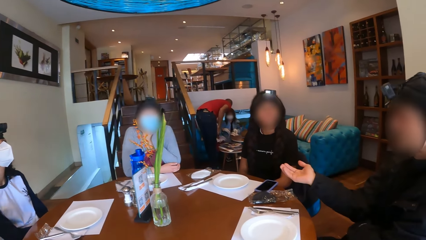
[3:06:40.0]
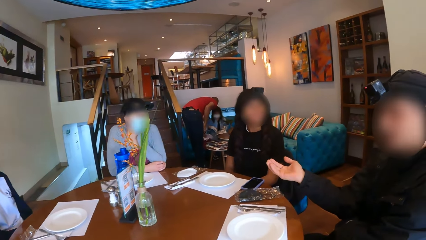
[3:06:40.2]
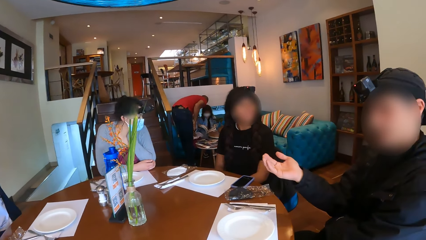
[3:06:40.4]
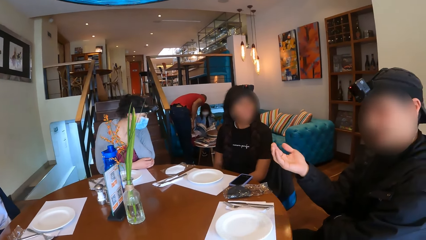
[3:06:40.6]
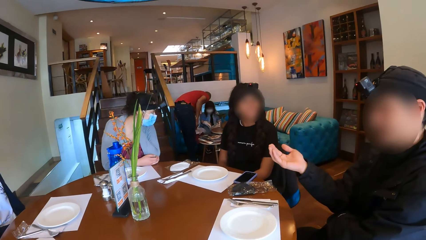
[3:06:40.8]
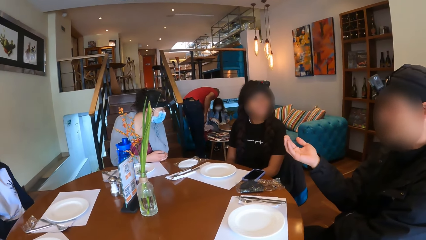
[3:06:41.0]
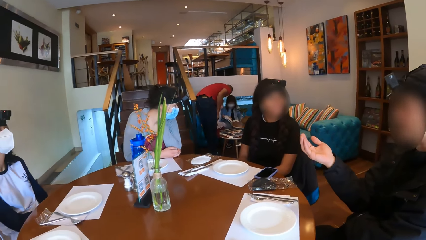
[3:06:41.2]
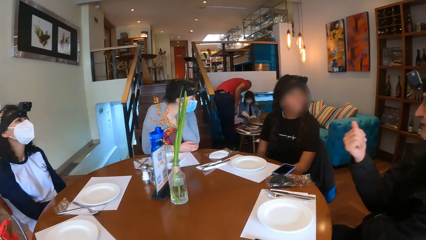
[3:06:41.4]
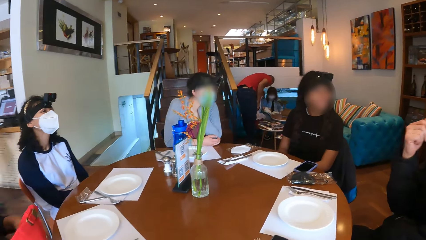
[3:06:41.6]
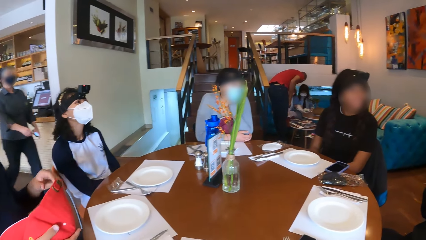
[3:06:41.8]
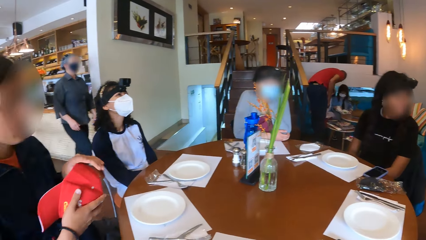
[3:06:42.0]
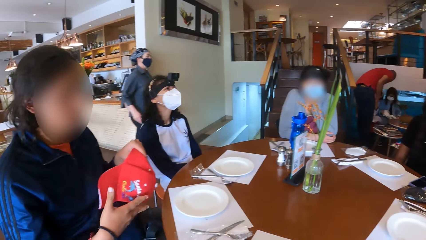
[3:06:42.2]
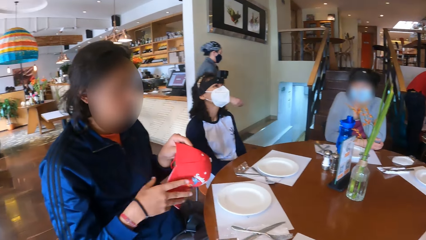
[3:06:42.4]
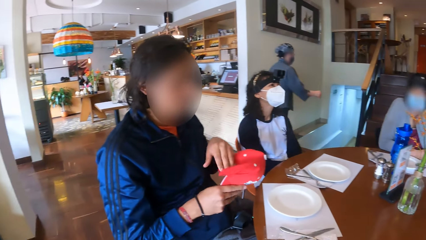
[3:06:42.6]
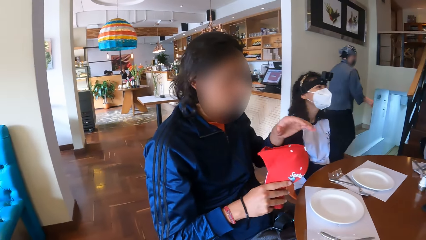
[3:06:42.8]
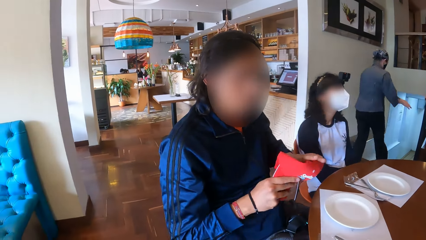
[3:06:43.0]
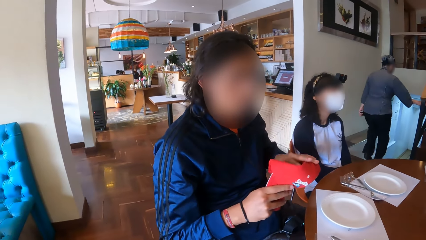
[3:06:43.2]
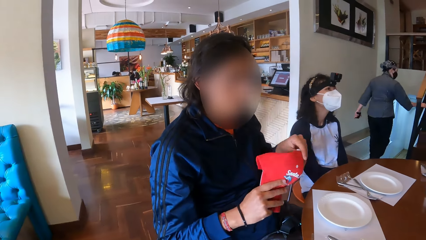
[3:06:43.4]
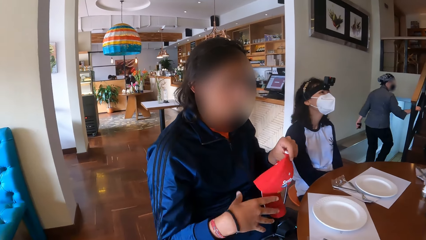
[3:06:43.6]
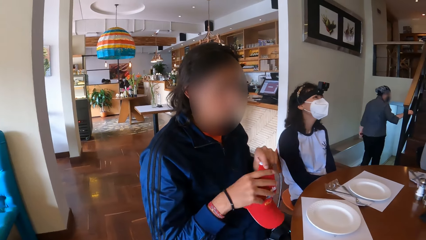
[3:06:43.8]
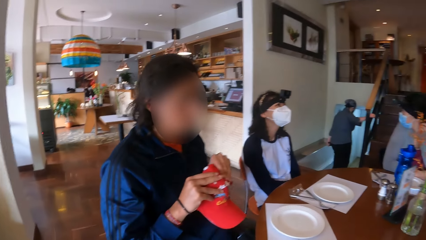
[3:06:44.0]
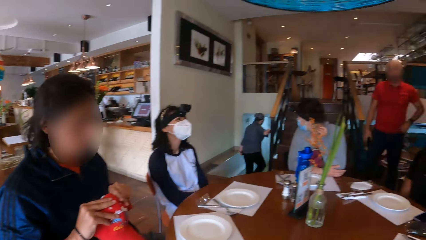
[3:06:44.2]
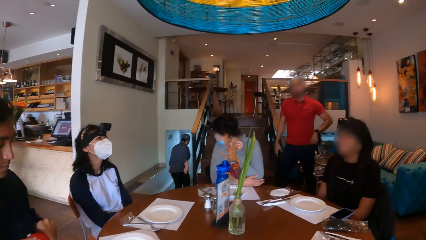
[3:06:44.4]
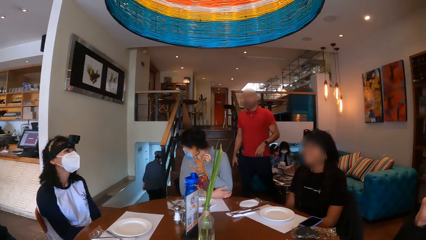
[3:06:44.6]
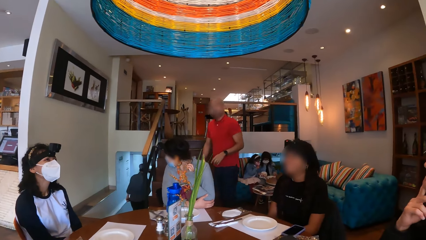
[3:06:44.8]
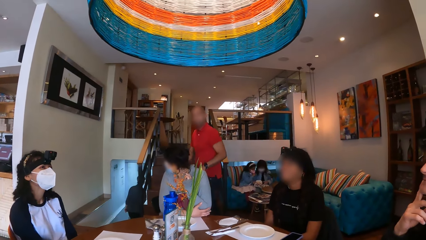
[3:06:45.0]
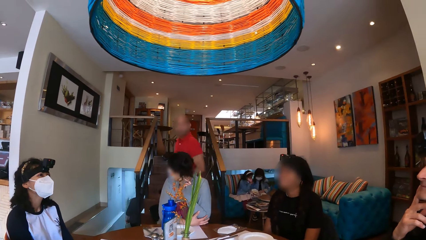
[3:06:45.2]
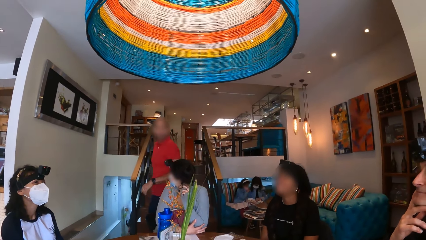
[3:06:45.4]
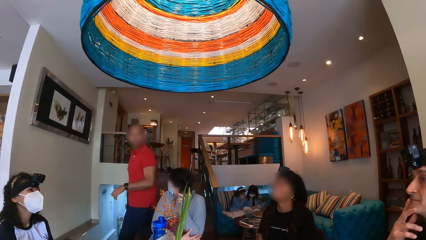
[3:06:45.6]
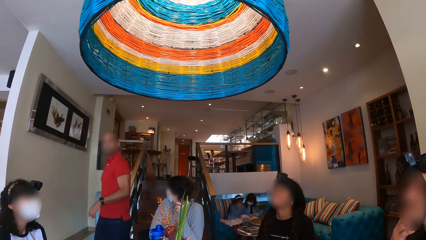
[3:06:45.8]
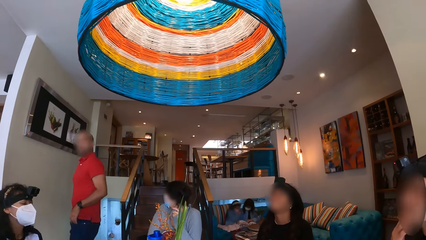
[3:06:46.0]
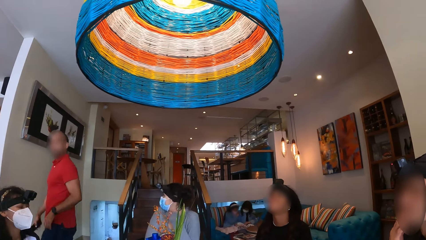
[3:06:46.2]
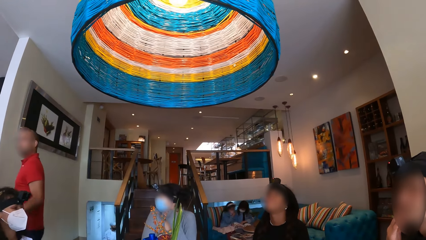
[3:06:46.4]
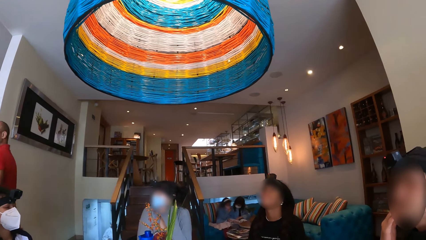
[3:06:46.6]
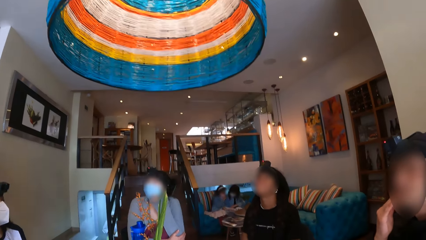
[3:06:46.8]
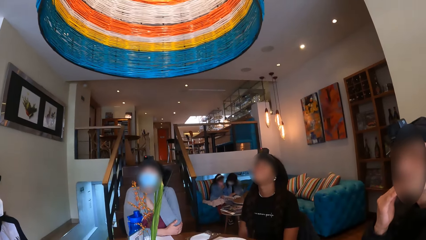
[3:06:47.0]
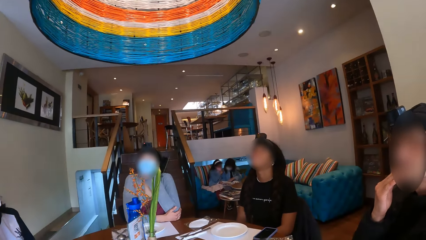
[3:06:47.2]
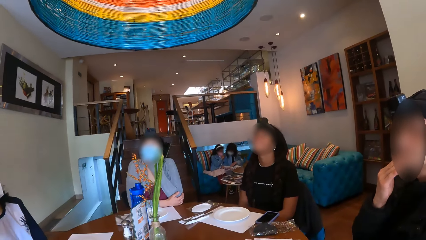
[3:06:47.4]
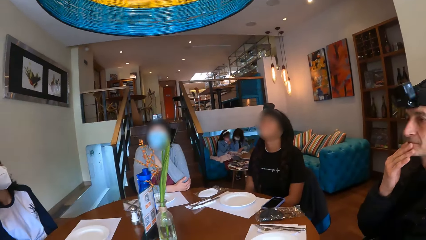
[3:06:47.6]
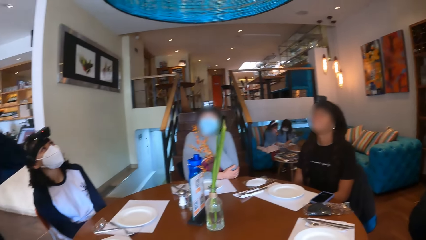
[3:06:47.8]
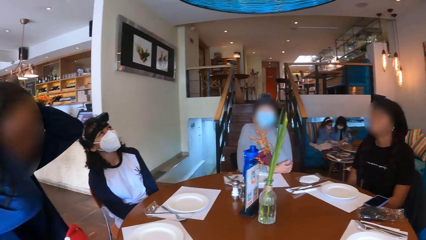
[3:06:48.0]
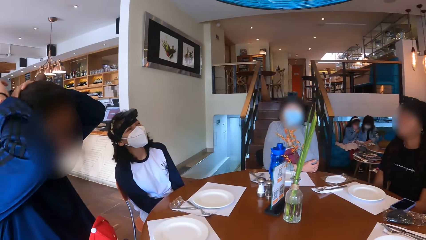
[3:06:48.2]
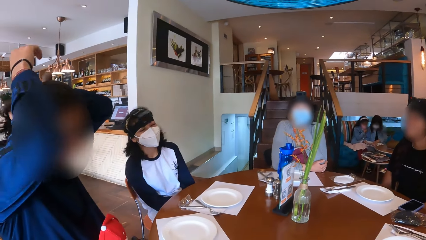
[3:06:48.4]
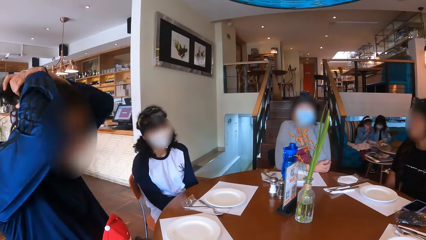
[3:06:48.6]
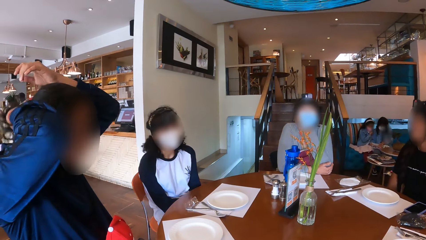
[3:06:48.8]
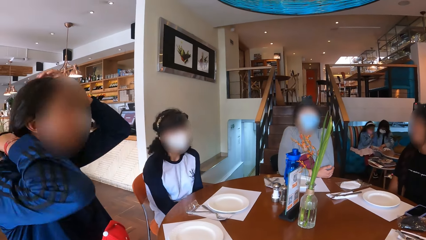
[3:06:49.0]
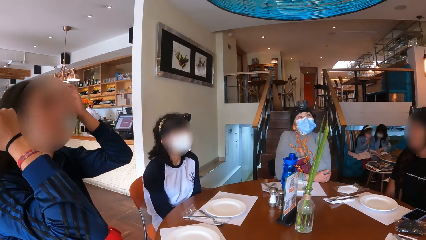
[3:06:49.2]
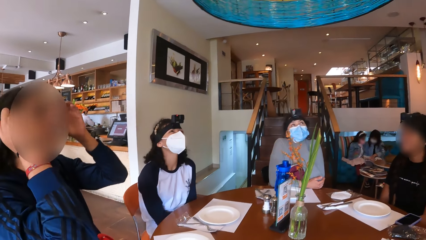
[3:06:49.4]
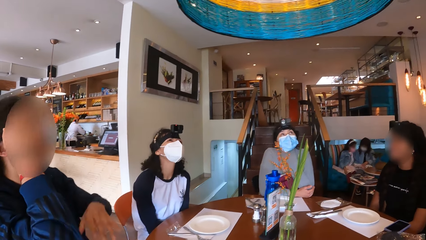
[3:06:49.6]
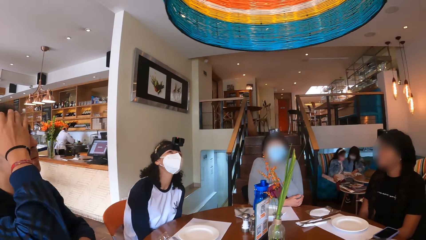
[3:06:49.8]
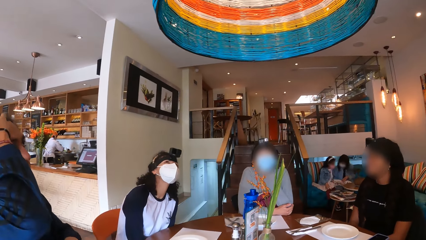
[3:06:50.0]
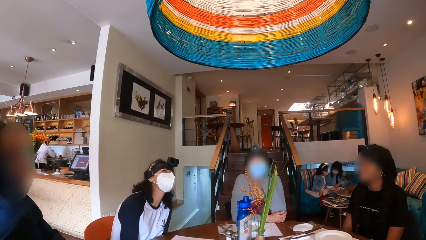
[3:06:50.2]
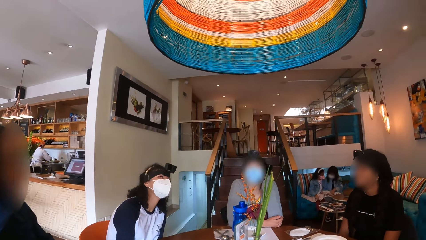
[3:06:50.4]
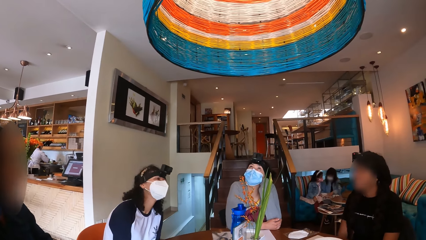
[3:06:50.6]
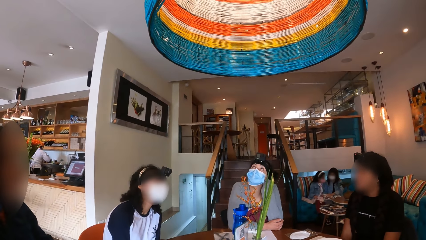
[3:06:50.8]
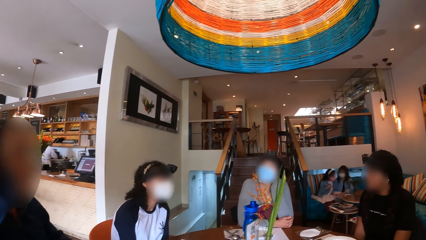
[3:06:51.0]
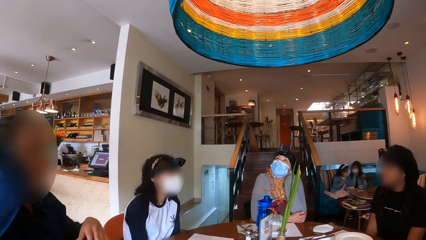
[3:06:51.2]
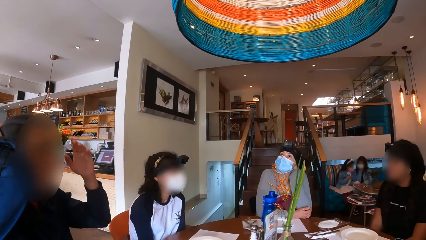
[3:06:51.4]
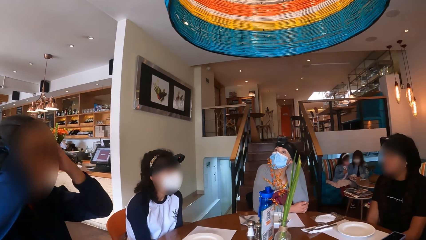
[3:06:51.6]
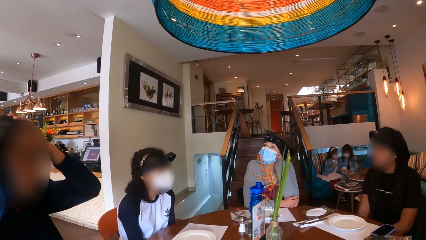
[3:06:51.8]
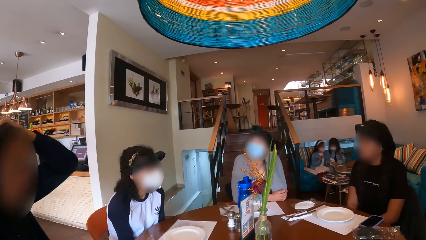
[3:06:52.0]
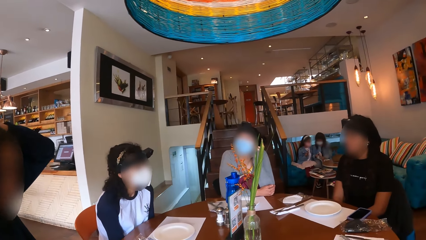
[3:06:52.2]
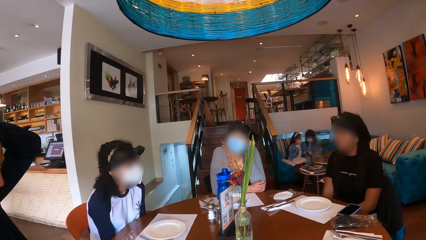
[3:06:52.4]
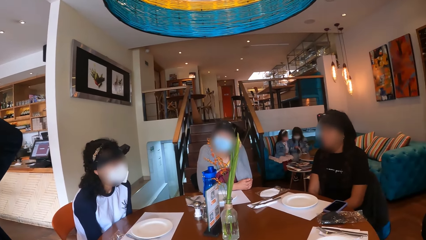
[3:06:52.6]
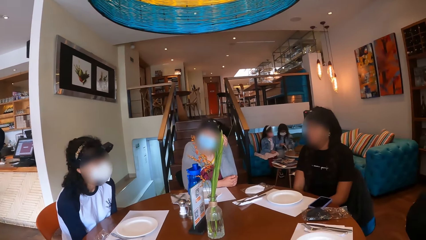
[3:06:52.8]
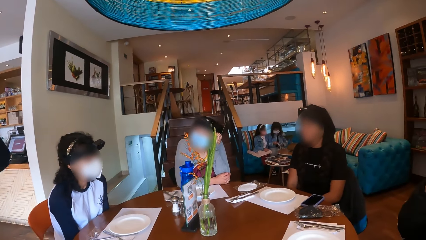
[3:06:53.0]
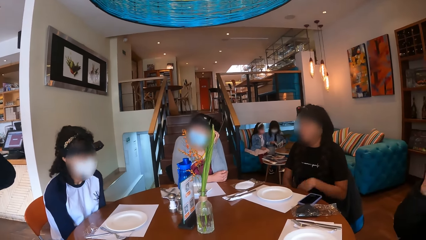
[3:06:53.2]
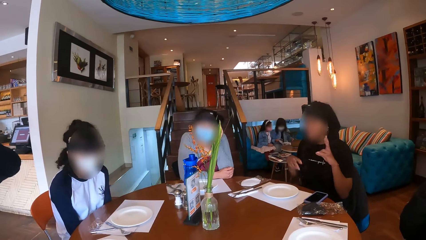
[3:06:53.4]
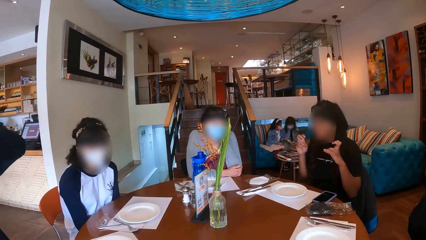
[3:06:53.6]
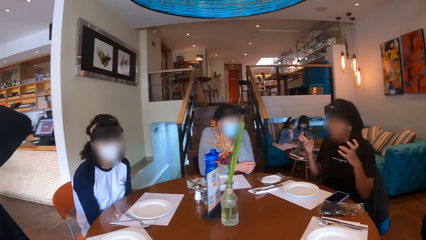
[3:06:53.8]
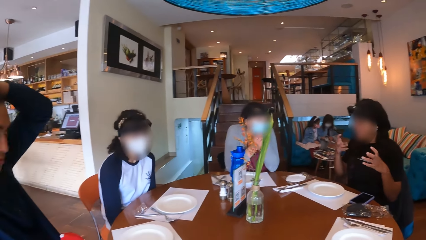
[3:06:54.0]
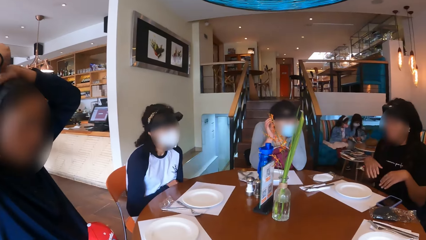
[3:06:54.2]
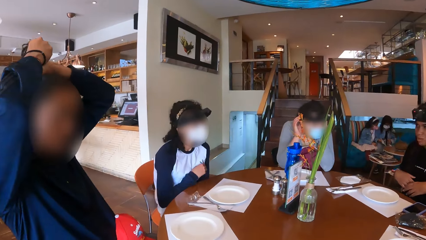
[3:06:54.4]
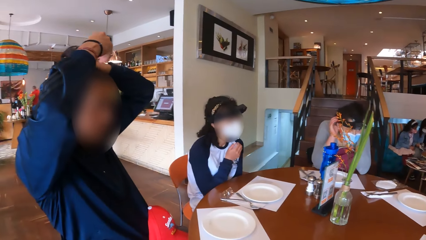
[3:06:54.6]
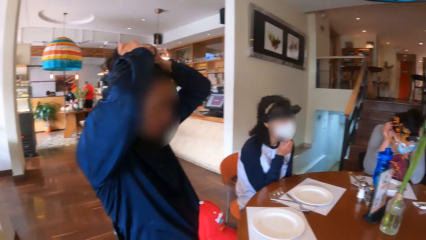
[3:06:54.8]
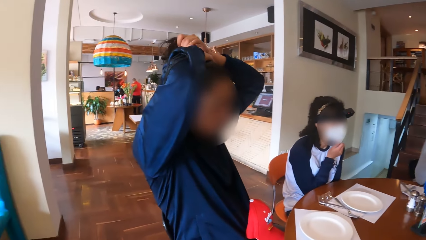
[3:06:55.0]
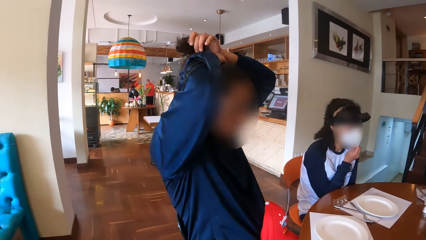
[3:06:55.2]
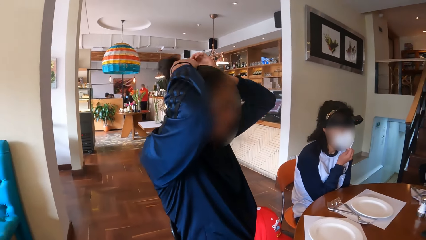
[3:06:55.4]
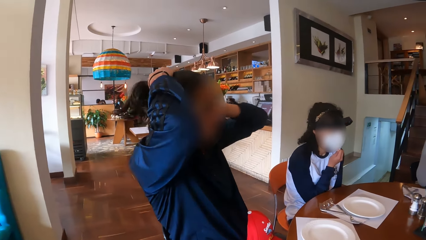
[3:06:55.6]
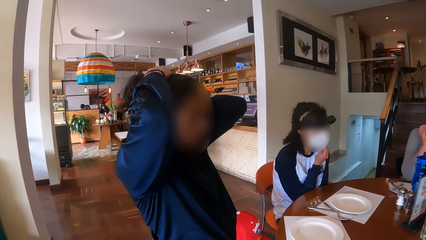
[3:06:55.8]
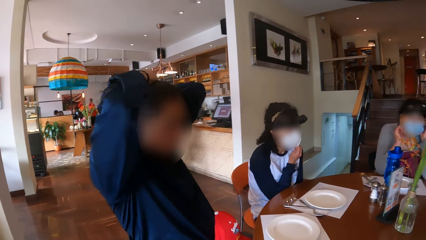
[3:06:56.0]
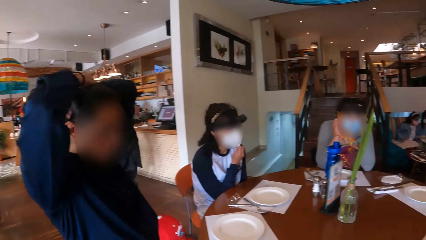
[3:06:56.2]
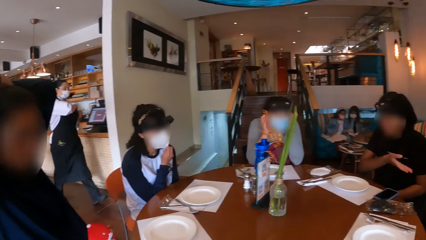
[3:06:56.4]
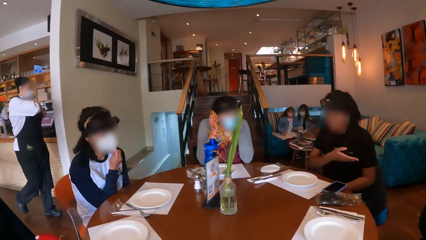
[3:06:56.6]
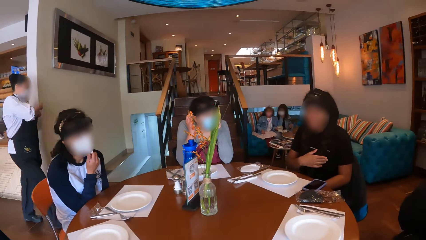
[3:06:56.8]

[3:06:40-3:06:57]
A man interacts with the camera wearer and the group of people. A person moves hands. Another person makes the cap. The camera wearer looks around. The other person makes hair.
